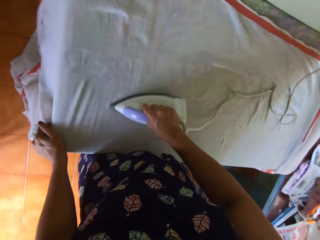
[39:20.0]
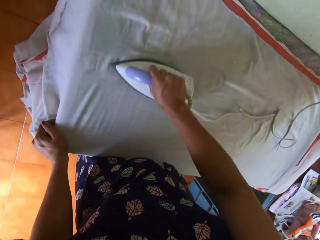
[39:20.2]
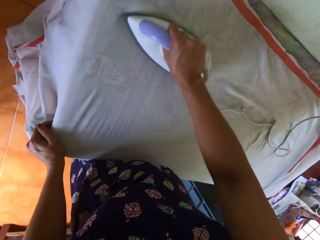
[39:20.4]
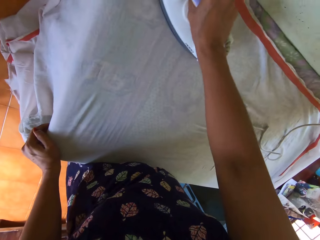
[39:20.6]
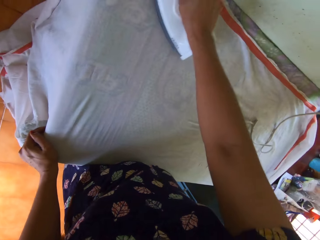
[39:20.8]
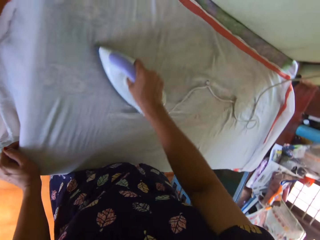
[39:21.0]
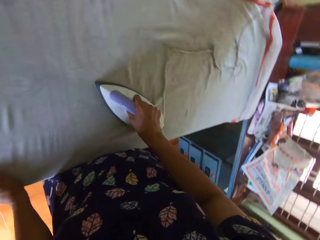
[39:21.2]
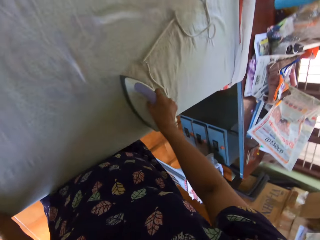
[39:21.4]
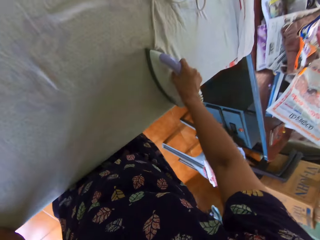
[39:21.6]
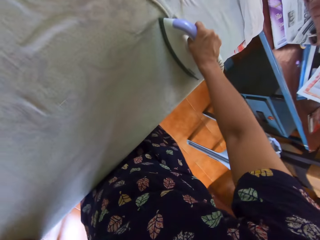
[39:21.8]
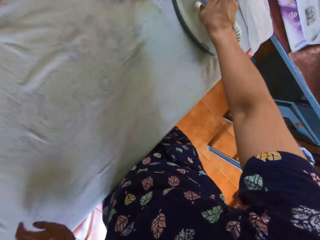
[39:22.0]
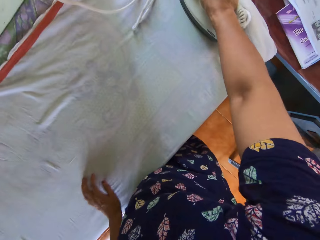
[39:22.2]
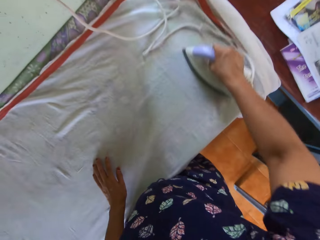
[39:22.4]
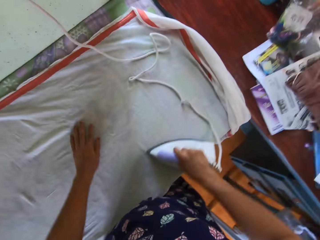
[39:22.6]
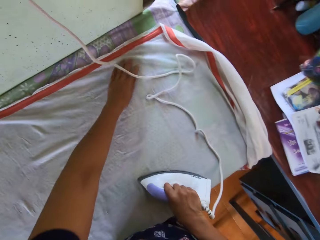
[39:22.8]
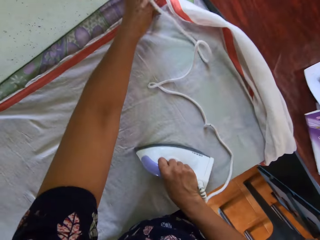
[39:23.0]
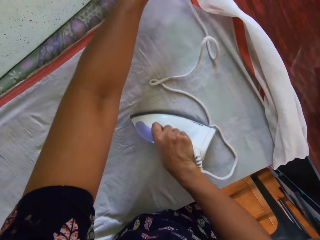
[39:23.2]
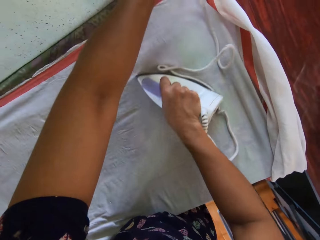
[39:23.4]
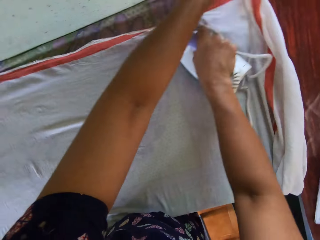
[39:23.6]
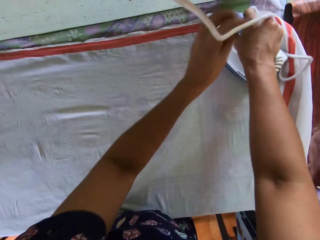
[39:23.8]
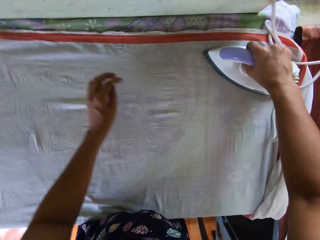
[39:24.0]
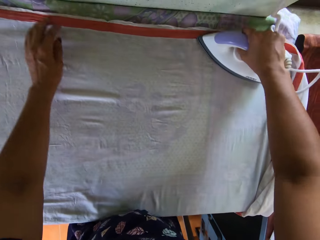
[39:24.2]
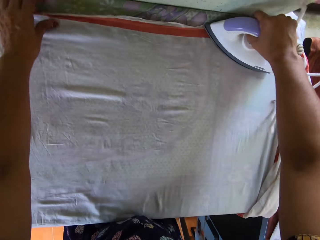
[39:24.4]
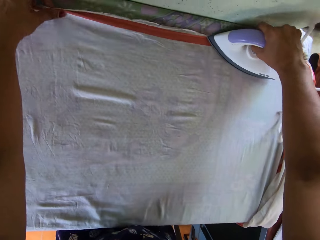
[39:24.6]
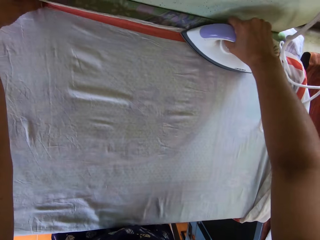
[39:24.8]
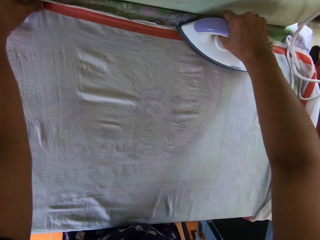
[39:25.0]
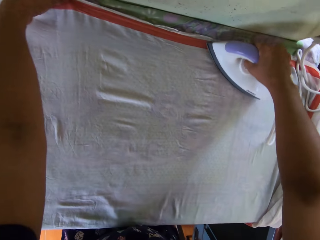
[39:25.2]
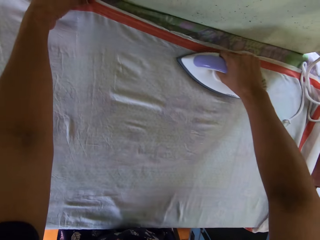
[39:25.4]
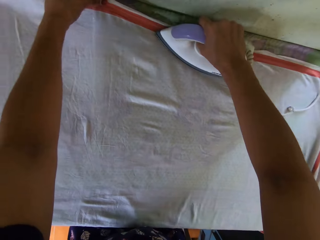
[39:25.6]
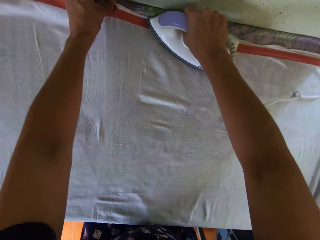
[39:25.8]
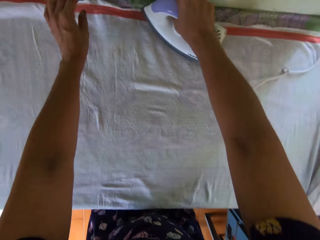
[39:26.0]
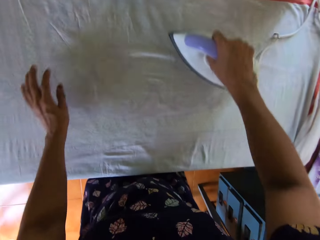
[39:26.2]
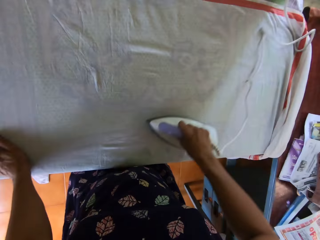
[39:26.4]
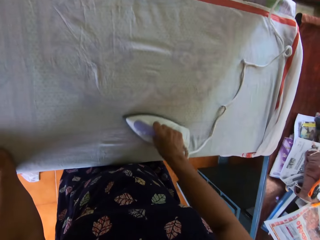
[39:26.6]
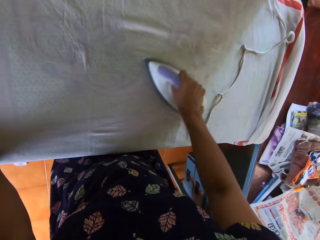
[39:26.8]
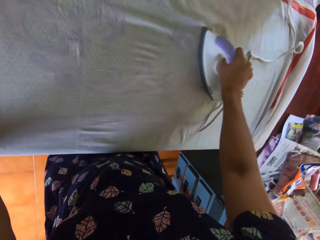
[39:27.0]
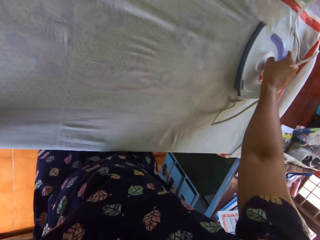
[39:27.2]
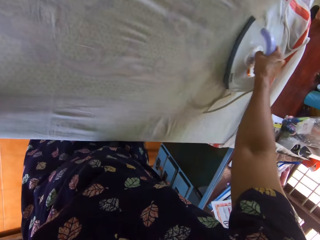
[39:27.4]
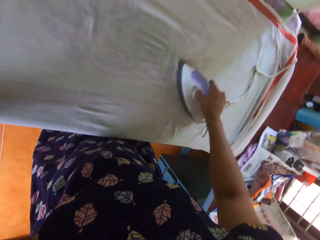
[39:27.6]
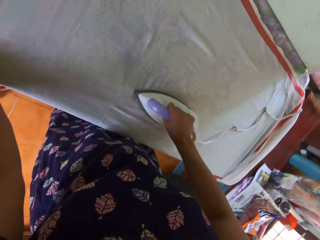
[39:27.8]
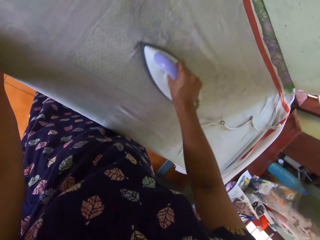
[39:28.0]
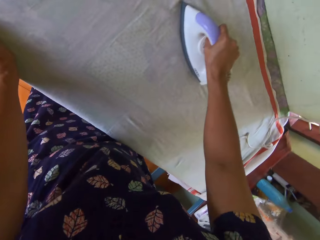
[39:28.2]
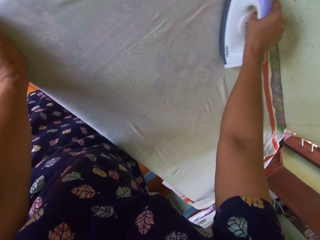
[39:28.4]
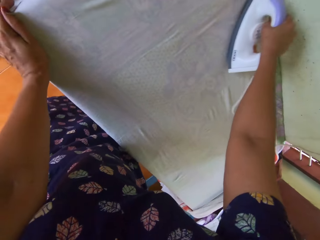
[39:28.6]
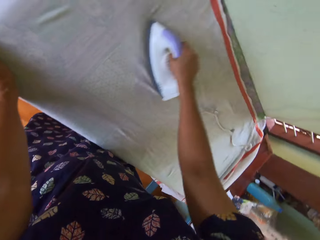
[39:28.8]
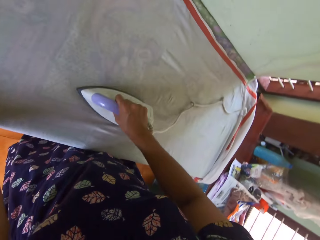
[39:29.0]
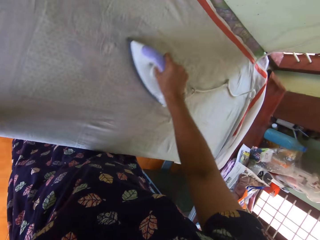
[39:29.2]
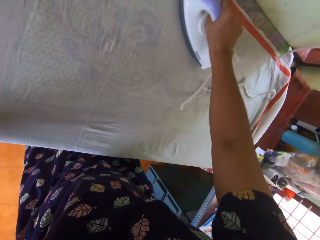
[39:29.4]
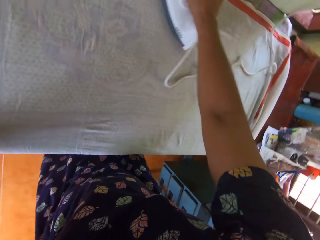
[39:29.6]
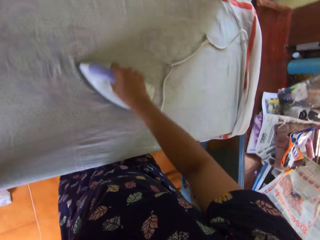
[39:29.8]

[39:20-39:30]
The camera wearer adjusts the bedsheet on the first table with her left hand.

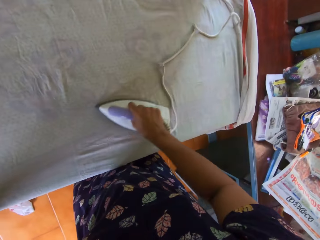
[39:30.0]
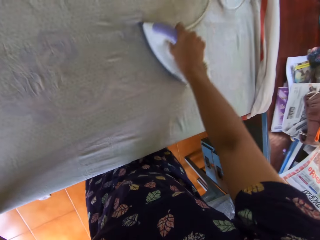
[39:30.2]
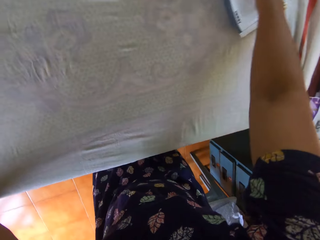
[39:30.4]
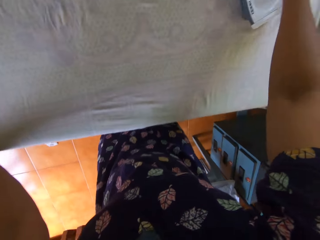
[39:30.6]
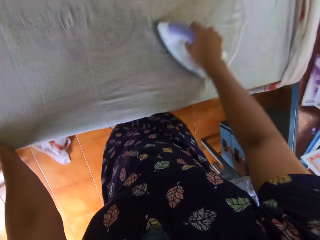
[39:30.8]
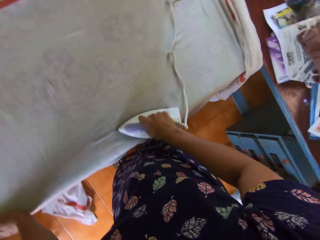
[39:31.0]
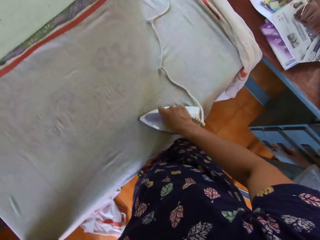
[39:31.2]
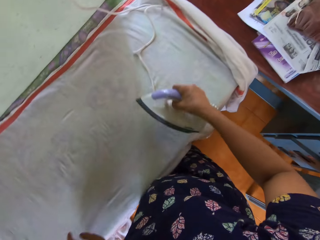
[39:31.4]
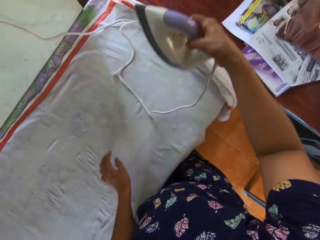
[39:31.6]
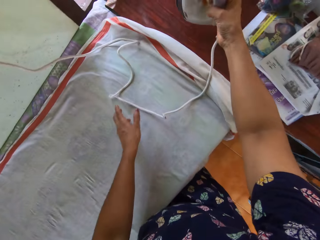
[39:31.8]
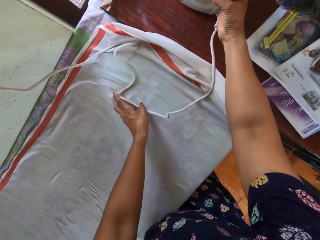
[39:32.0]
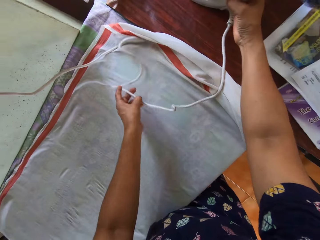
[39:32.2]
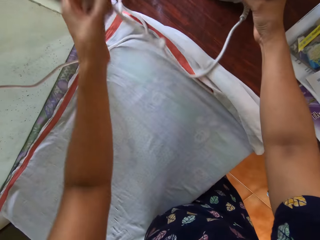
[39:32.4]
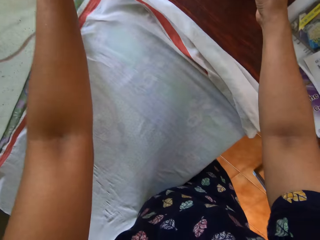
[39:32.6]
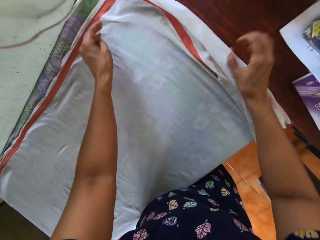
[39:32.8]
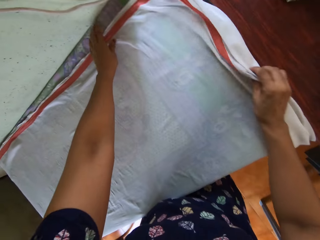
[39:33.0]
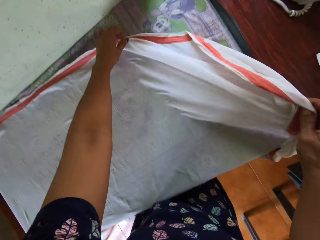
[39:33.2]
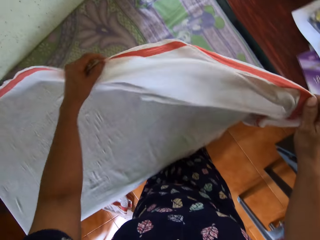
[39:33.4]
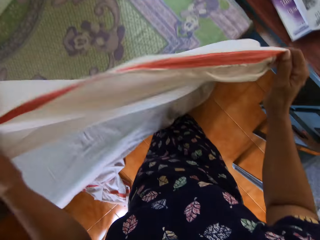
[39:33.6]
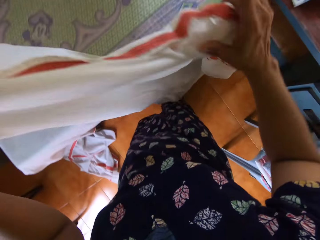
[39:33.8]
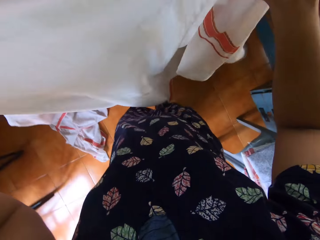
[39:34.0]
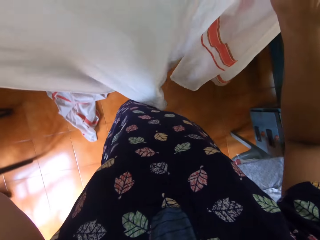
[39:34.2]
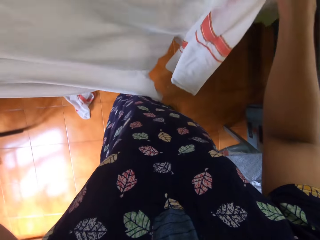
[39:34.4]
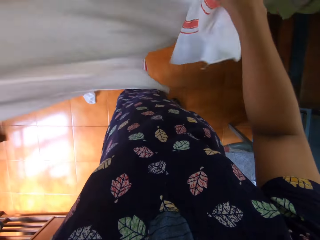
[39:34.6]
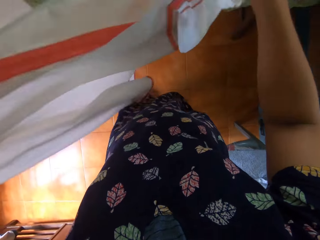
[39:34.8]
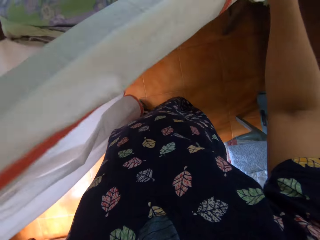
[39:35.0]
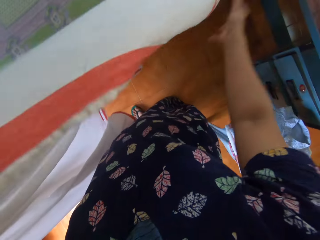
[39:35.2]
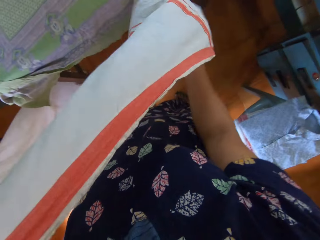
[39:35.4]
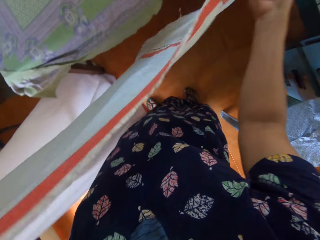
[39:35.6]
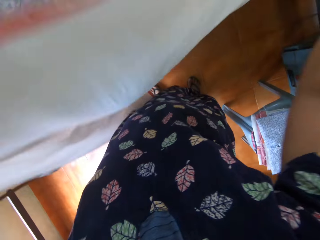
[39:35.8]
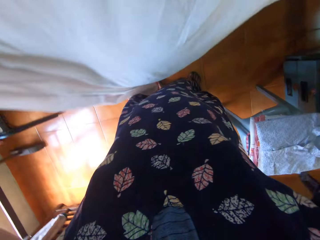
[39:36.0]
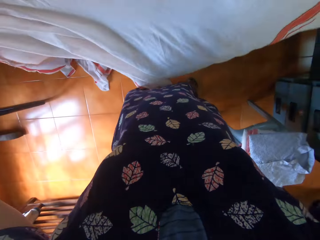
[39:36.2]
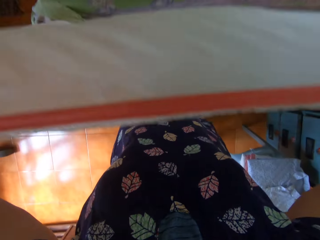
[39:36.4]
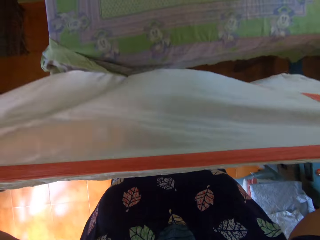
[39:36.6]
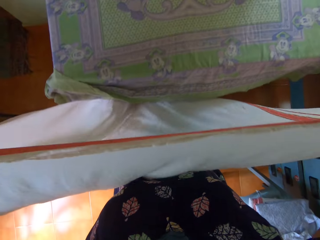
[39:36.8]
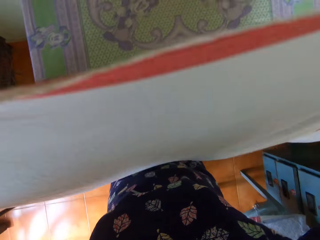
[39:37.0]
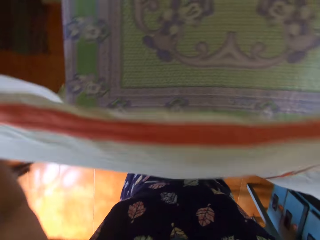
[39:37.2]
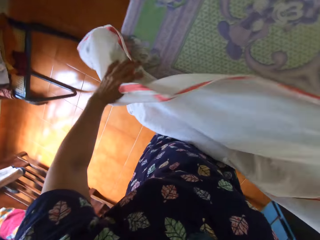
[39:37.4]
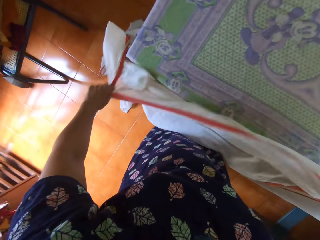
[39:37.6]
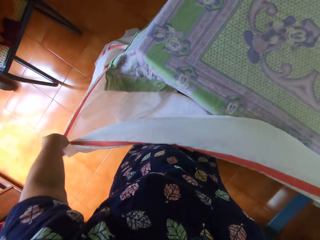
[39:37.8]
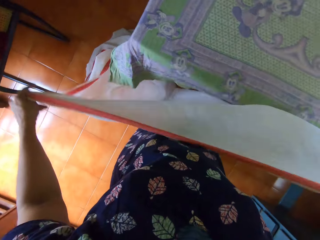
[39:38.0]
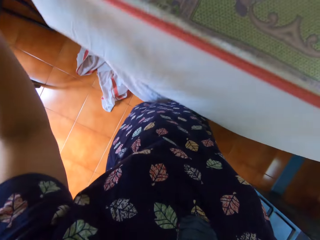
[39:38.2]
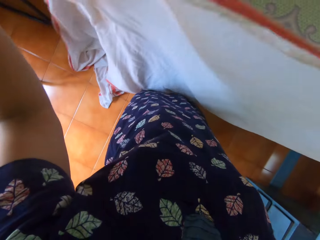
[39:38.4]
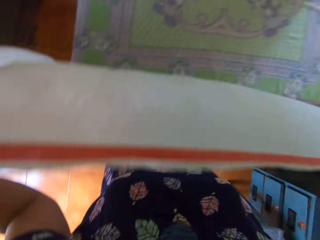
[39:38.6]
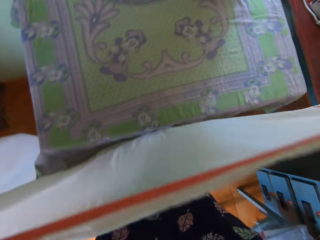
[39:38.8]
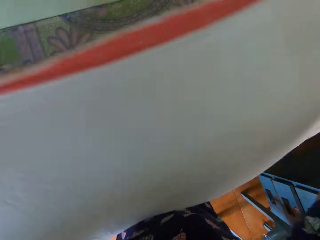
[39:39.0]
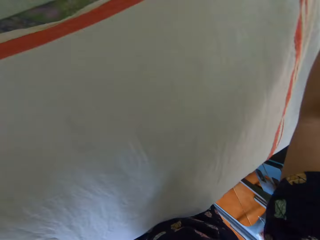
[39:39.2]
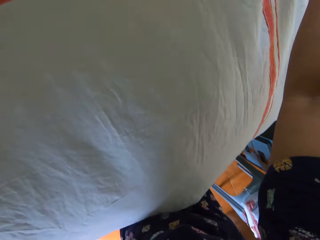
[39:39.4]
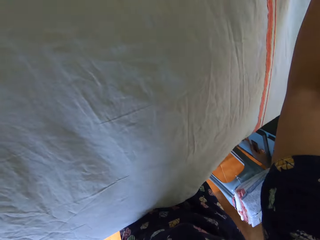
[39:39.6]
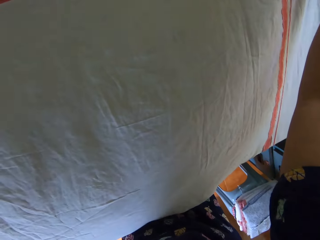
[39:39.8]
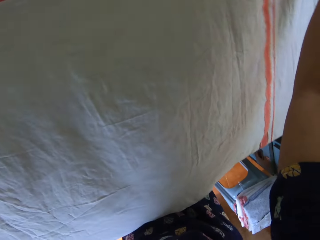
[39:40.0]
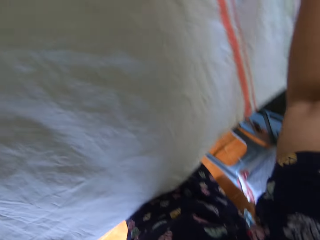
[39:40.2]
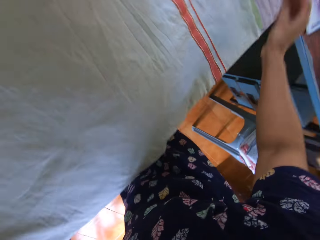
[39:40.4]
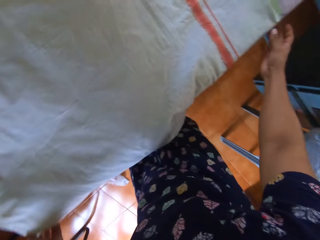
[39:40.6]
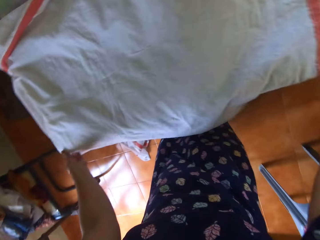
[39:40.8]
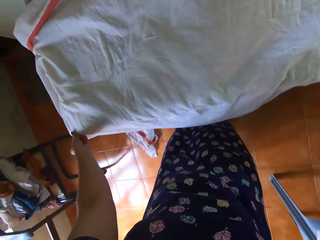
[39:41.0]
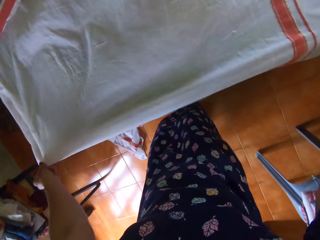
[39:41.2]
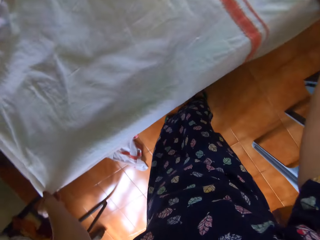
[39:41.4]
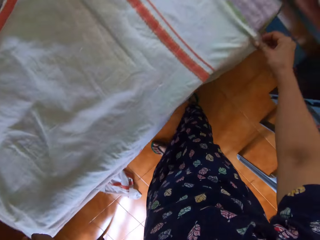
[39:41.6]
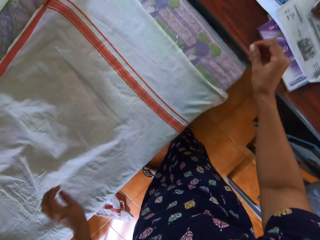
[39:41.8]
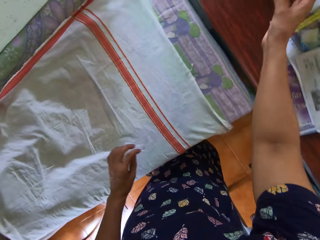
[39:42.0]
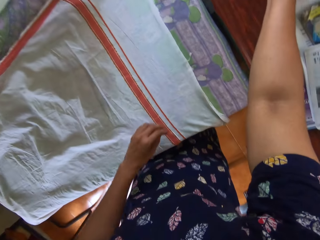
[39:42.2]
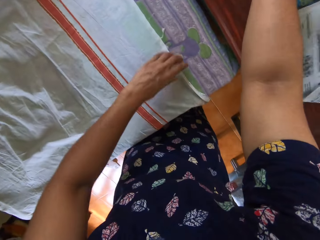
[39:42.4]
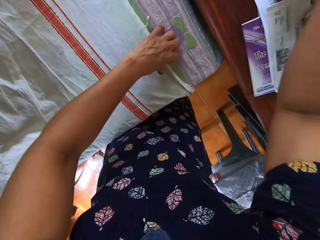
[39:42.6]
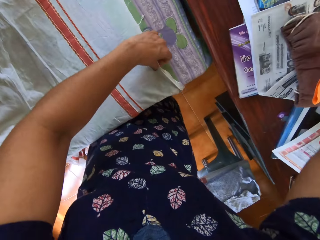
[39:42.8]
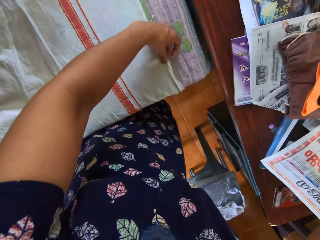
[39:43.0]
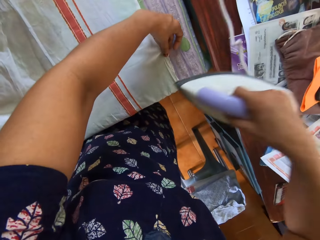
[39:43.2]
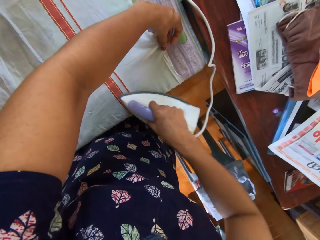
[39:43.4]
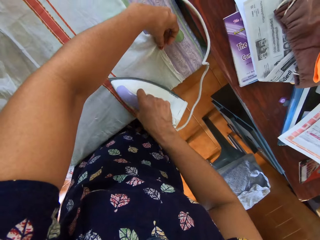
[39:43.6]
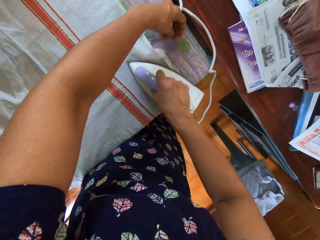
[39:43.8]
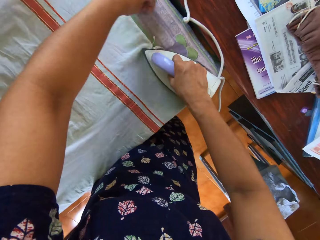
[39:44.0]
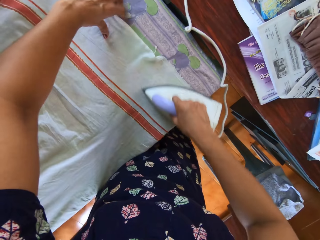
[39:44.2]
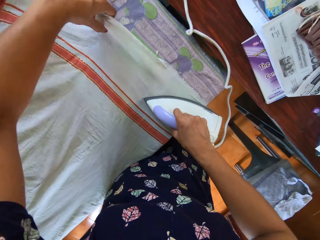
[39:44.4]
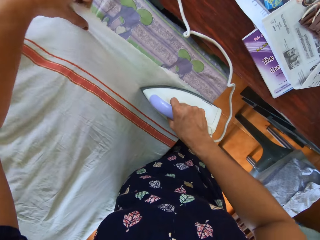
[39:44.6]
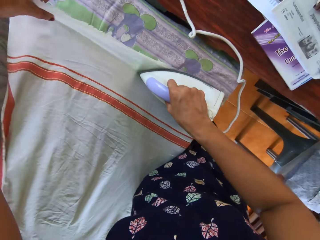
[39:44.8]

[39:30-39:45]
The camera wearer places the iron on the second table with her right hand. She moves the cord of the iron on the first table with her left hand. She lifts the bedsheet from the first table with both hands. She straightens the cloth. She lays the bedsheet on the first table with both hands. She adjusts the bedsheet on the first table with both of her hands. She lifts the iron from the second table with her right hand. She adjusts the bedsheet on the first table with her left hand. She irons the bedsheet on the first table with the iron in her right hand.
